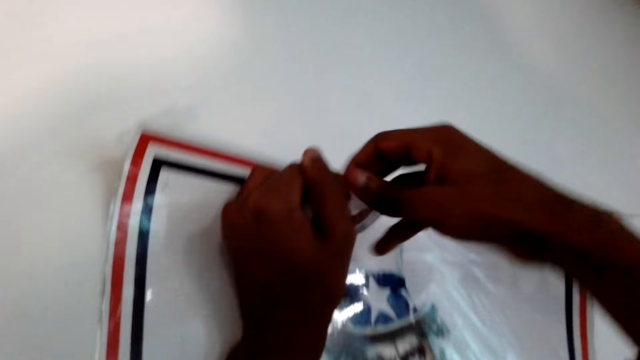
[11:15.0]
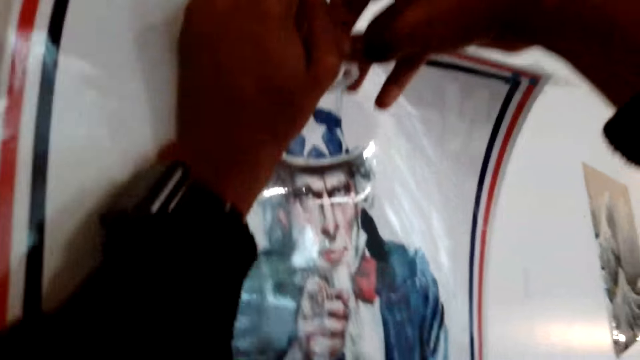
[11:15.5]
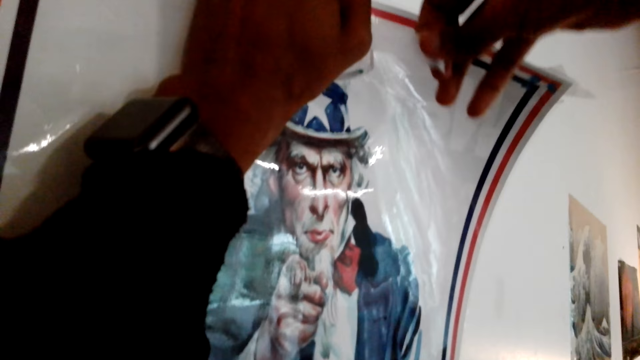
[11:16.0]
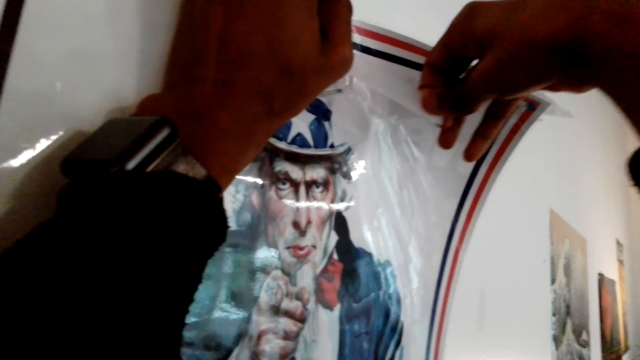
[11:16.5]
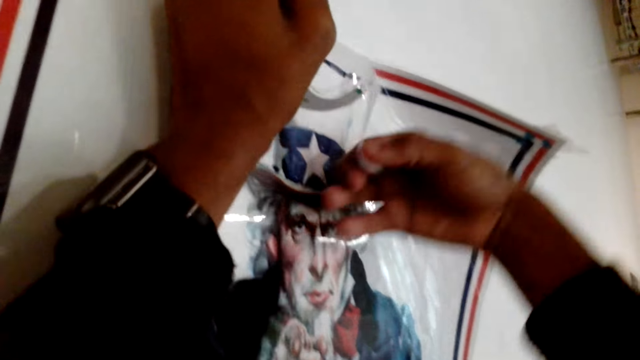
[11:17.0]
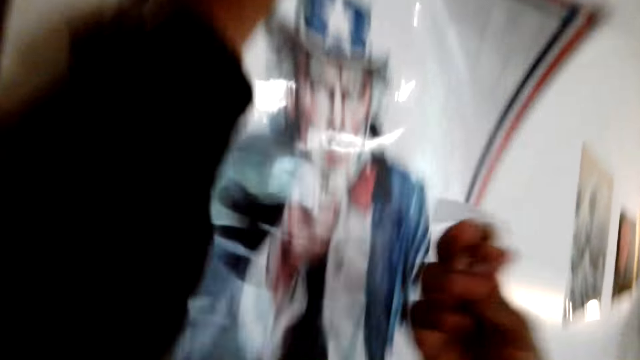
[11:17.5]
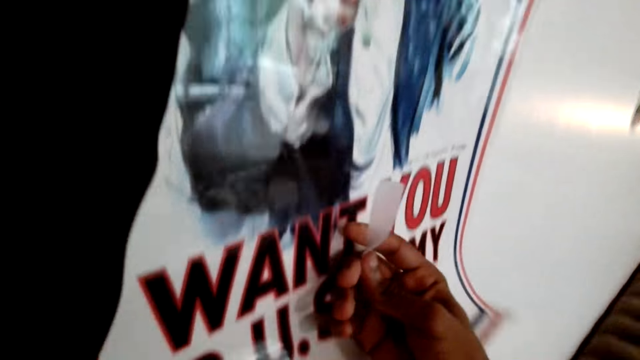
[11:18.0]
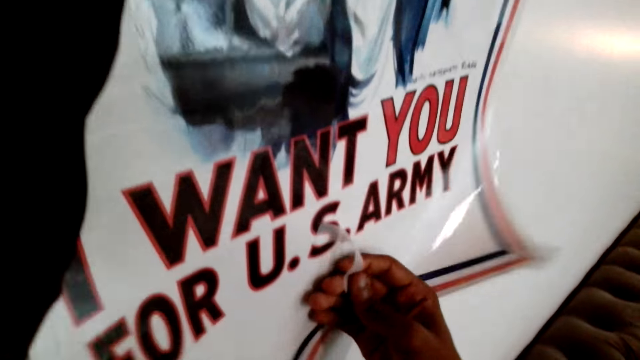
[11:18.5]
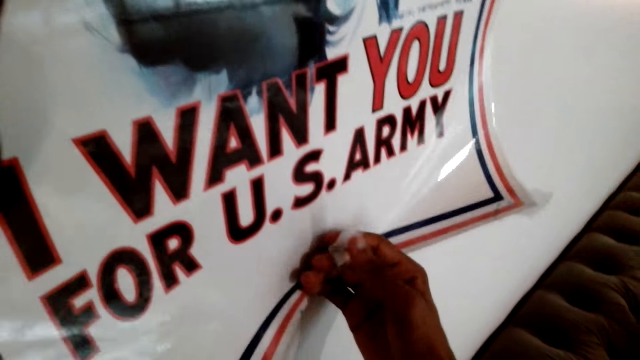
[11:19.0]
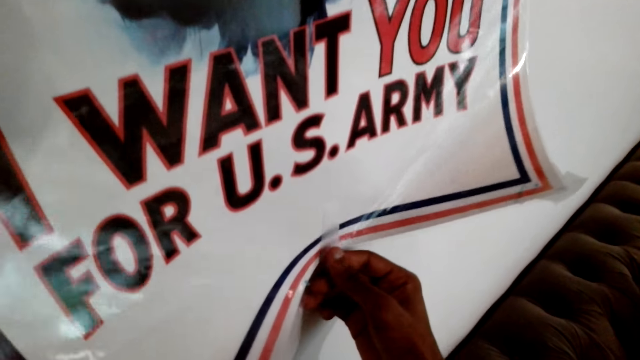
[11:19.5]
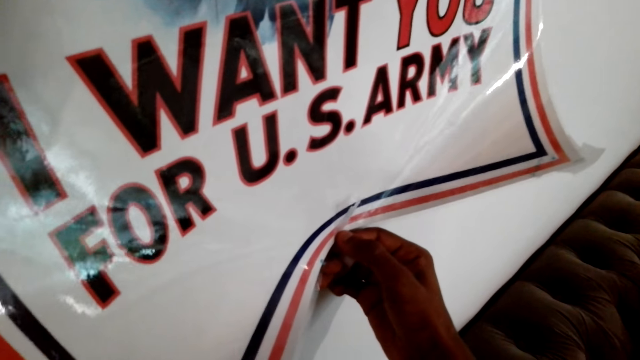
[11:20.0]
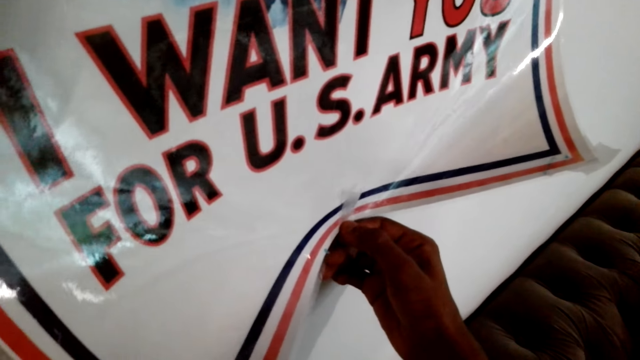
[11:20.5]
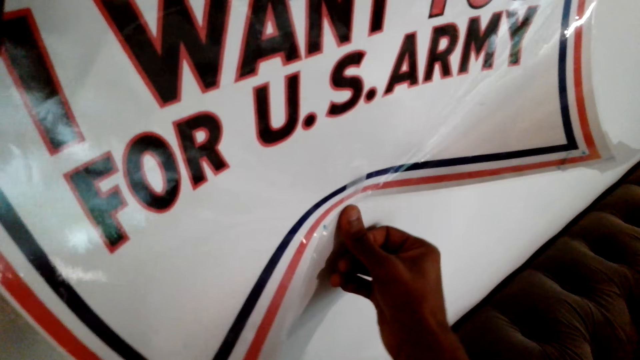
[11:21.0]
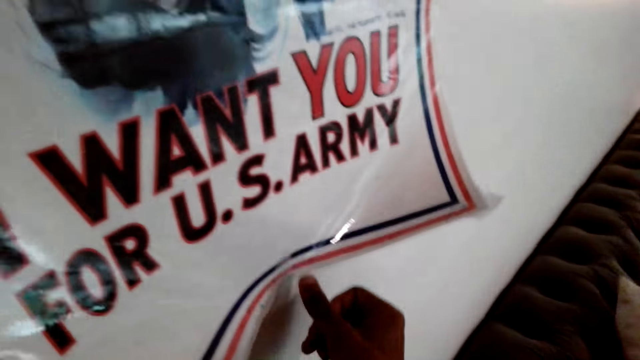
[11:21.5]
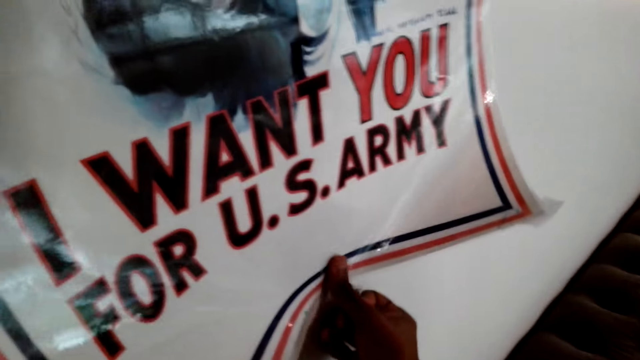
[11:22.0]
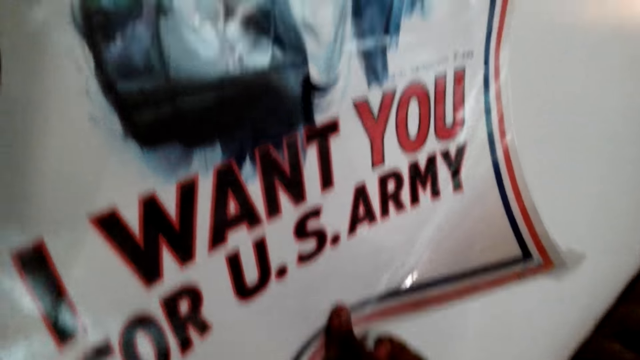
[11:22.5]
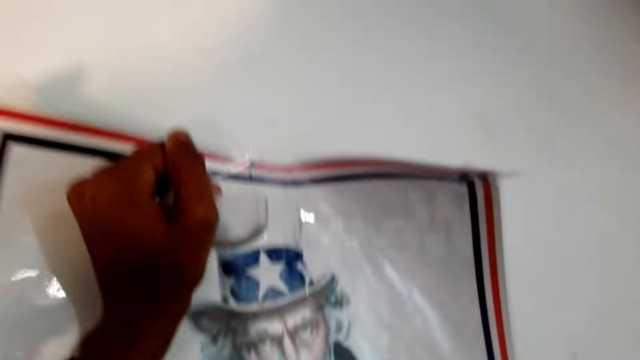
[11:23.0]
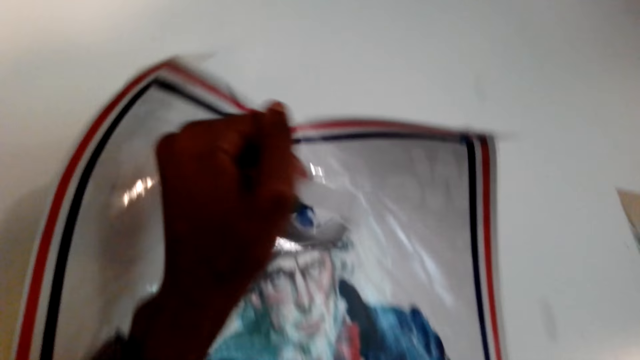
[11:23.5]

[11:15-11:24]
The camera wearer unwinds the tape. They cut the mounting tape. They stick the poster on the wall with the mounting tape.

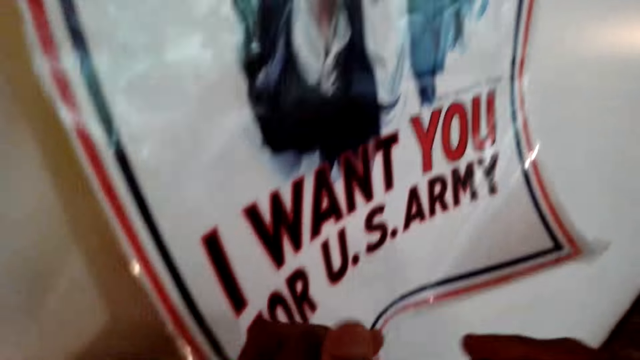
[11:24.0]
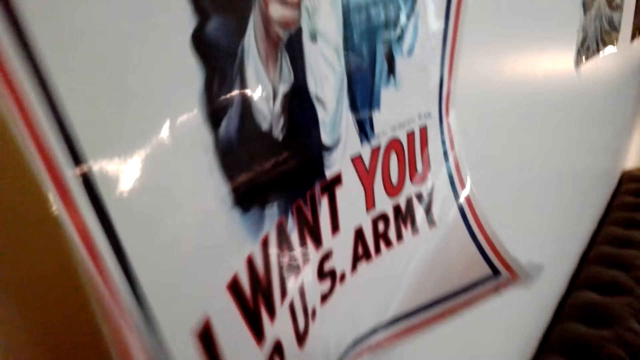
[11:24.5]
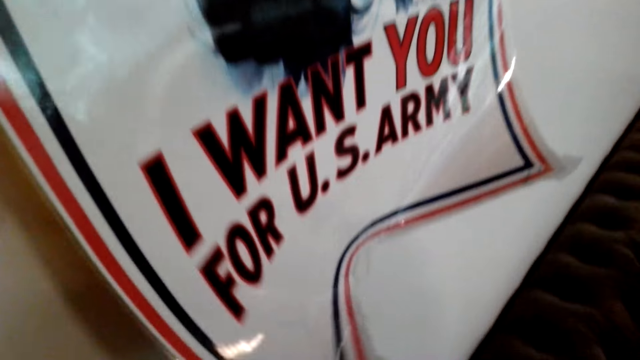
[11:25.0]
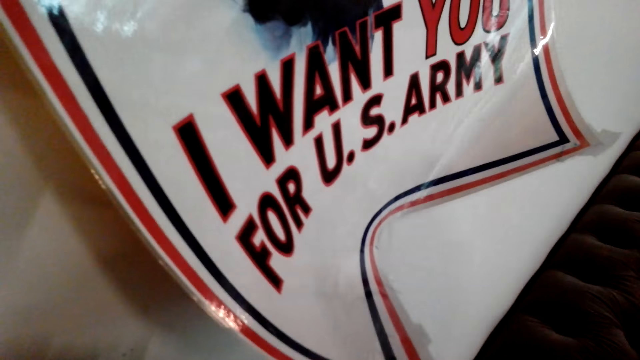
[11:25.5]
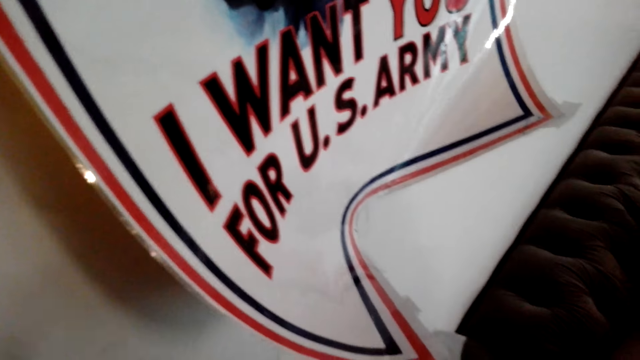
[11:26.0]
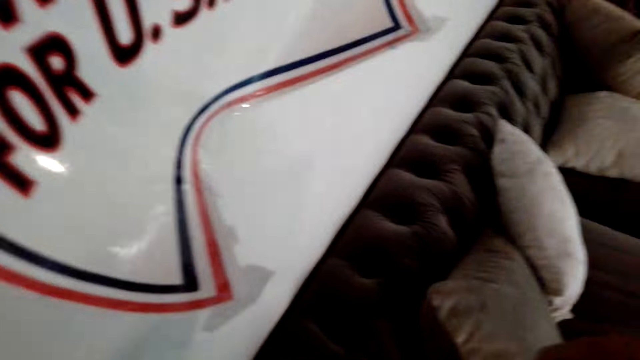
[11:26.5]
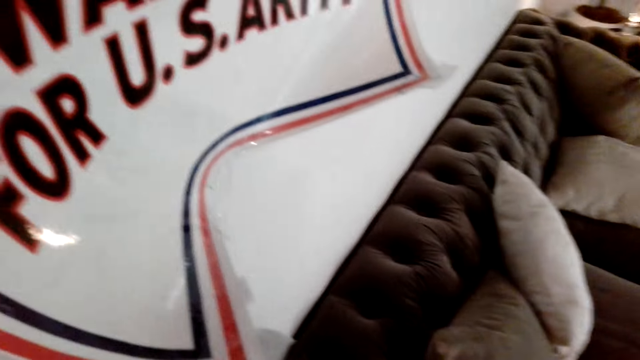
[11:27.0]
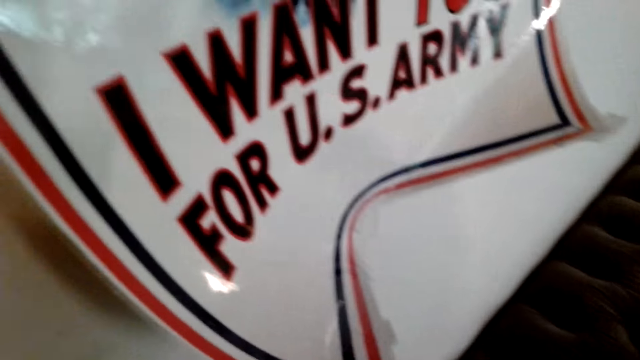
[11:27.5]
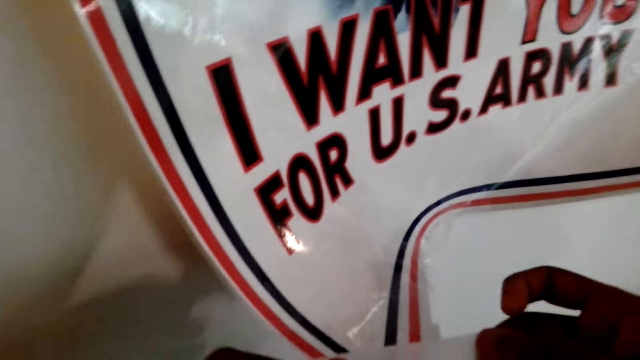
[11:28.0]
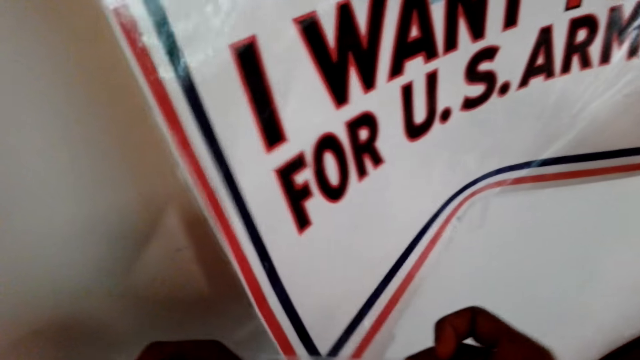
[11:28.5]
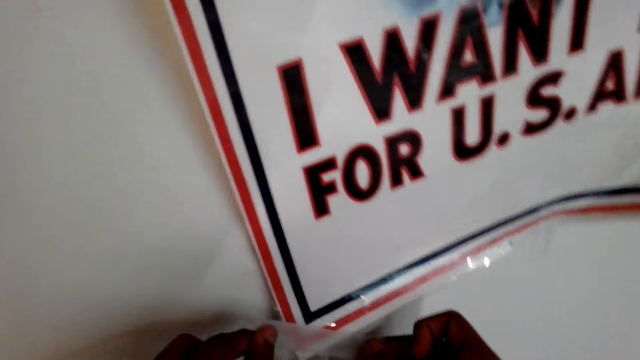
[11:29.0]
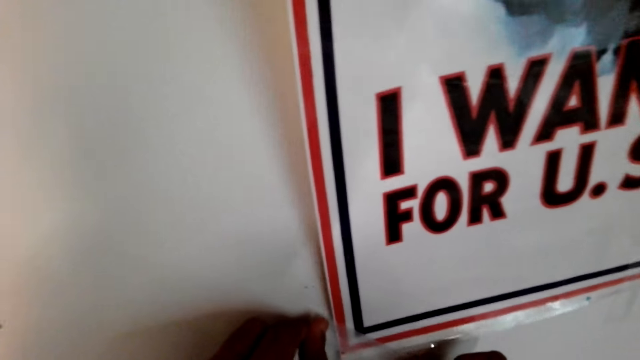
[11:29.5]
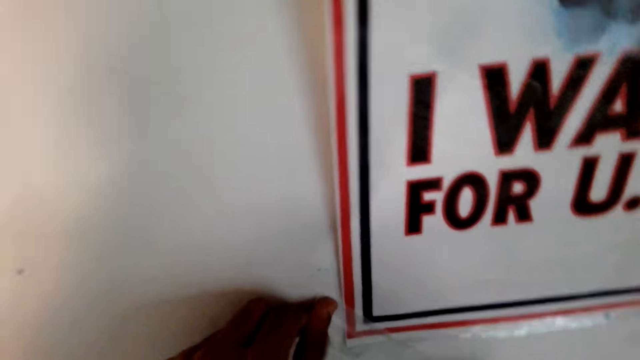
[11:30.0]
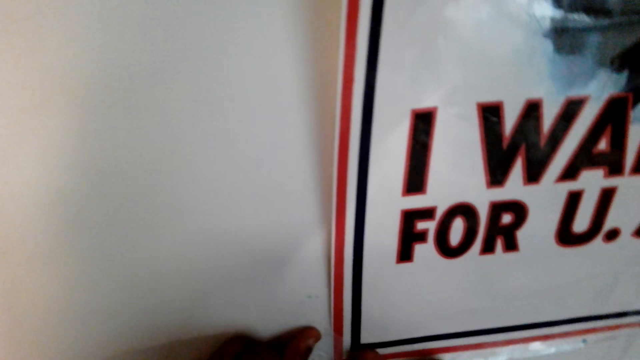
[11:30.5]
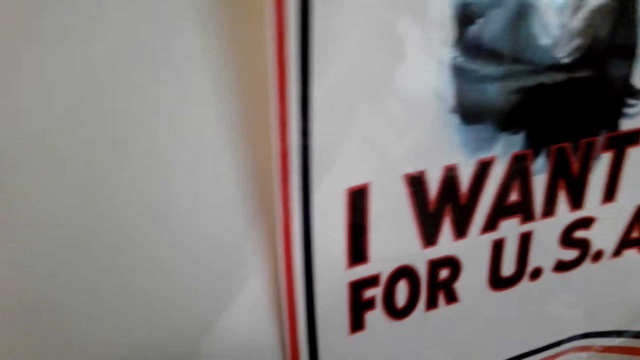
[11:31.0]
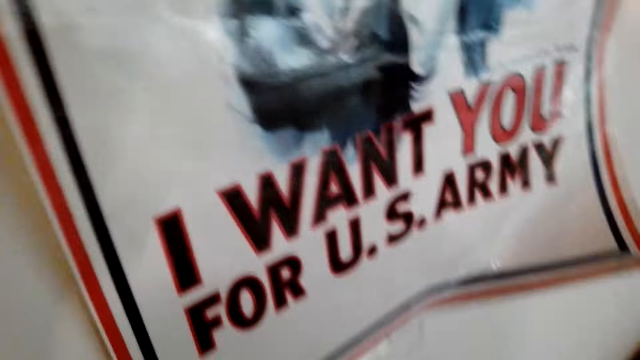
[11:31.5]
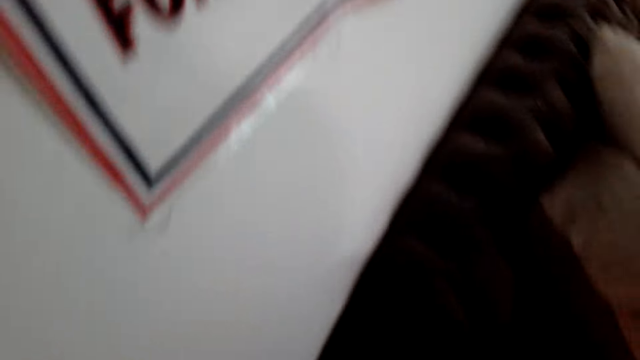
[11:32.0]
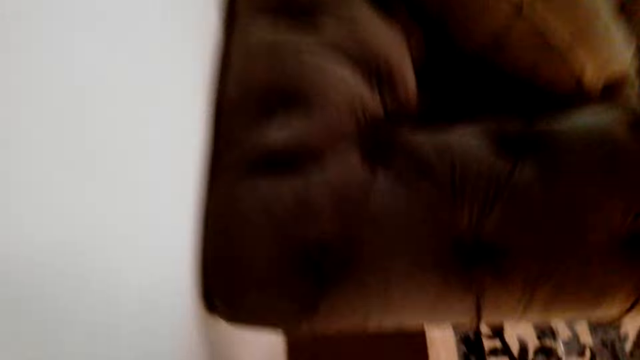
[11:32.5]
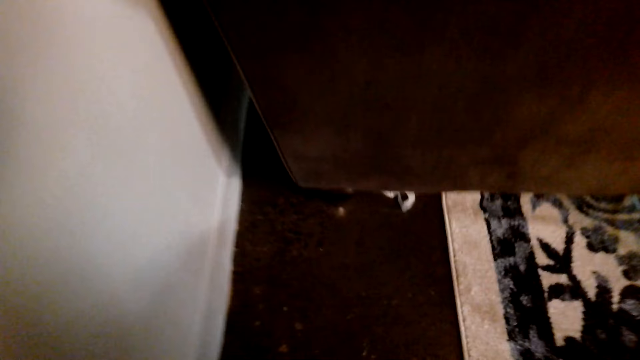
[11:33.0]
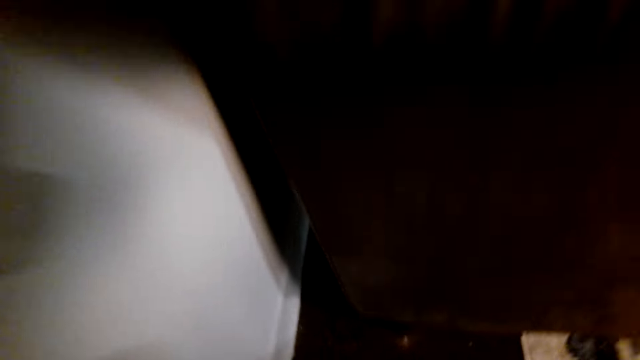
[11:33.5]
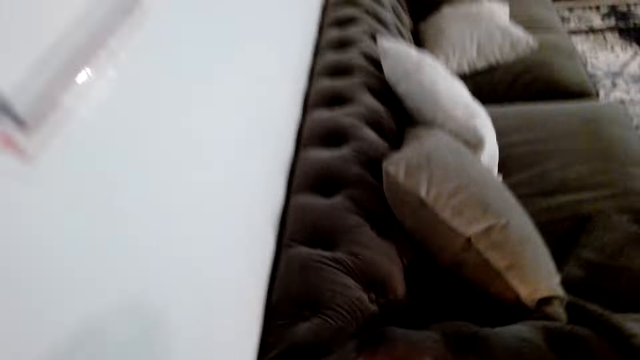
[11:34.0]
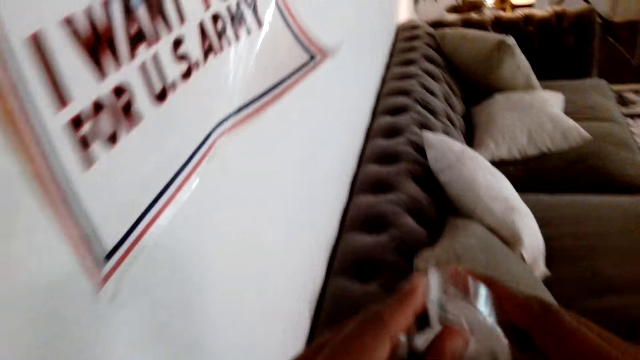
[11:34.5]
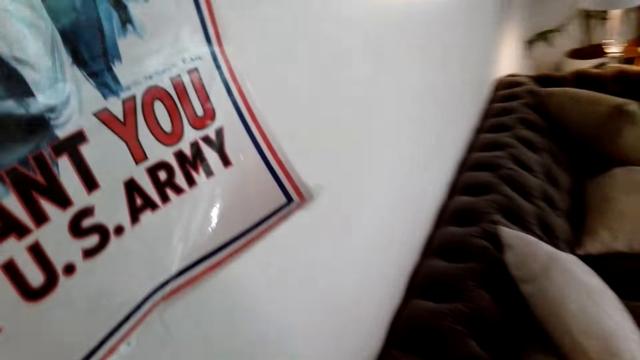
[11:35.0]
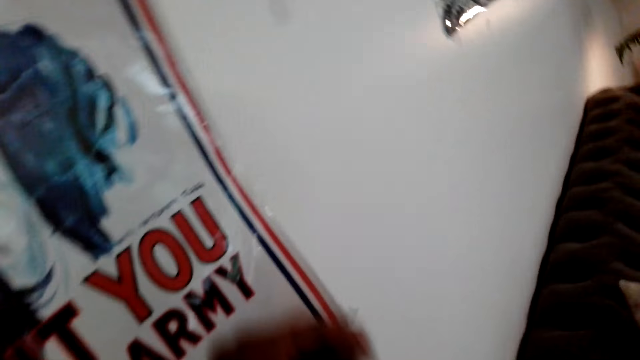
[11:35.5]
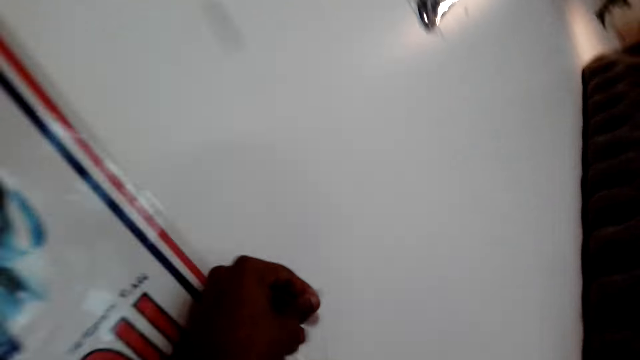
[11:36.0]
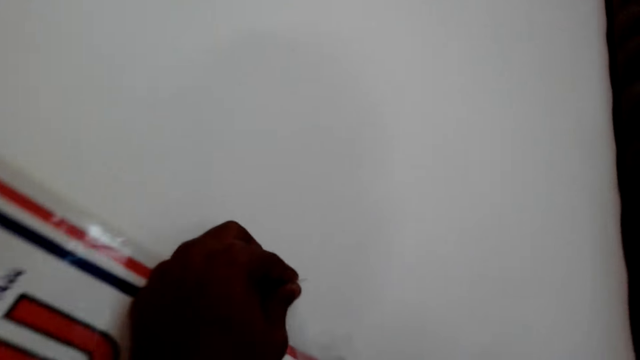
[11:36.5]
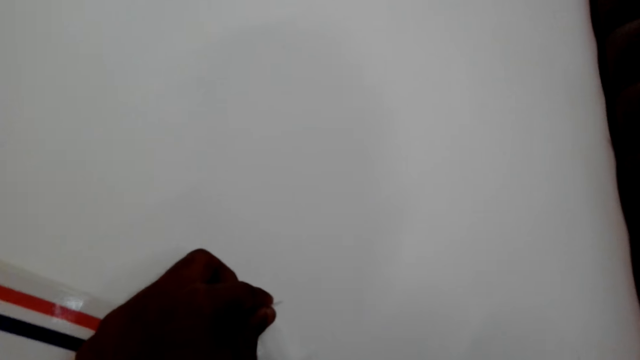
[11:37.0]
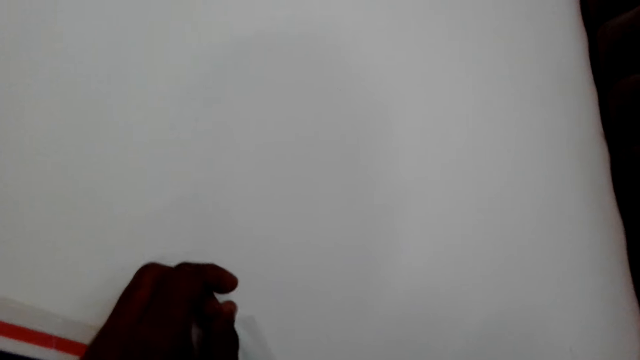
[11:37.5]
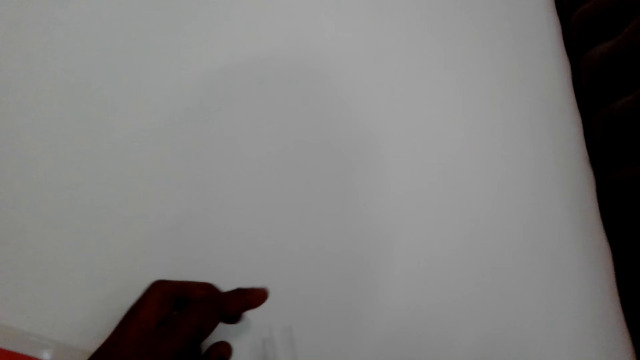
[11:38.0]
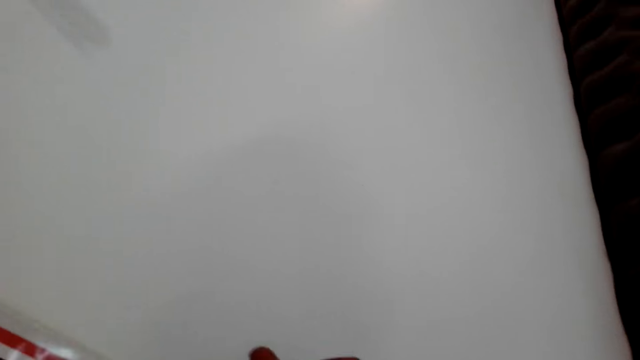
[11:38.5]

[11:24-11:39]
The camera wearer cuts a mounting tape. They stick the poster on the wall with the mounting tape. They pick the mounting tape from the floor. They unwind the tape. They stick the poster on the wall with the mounting tape.
